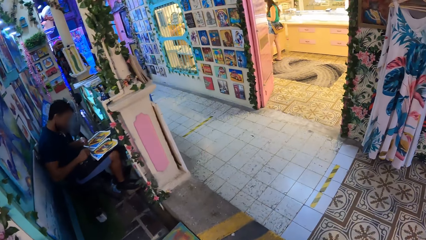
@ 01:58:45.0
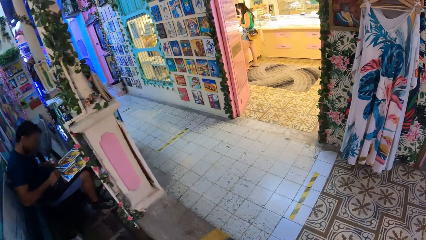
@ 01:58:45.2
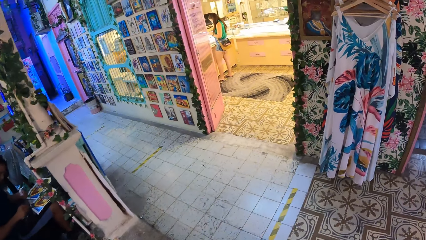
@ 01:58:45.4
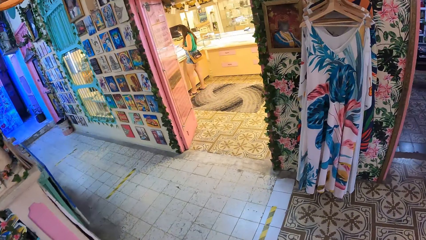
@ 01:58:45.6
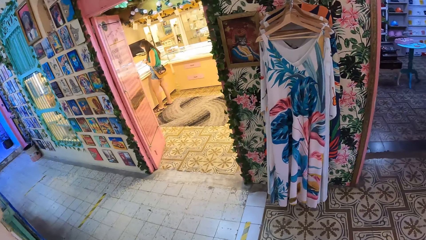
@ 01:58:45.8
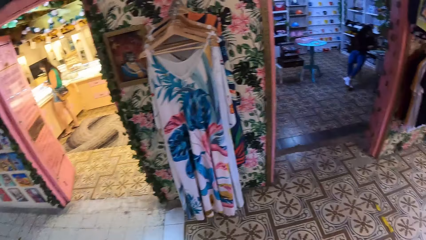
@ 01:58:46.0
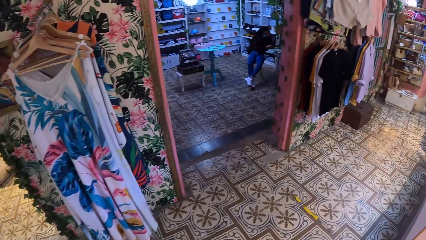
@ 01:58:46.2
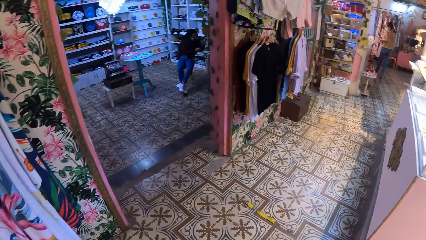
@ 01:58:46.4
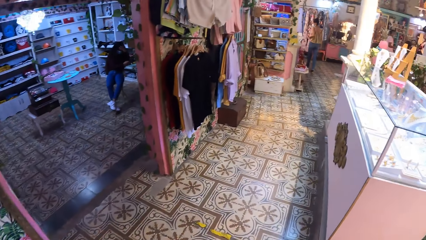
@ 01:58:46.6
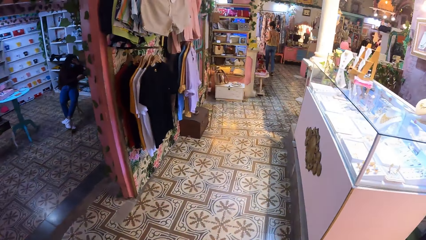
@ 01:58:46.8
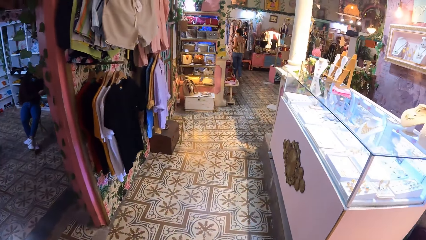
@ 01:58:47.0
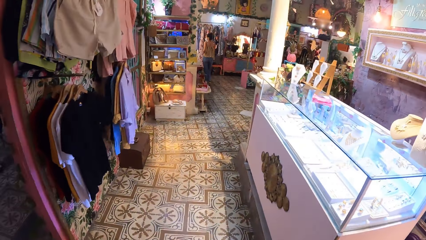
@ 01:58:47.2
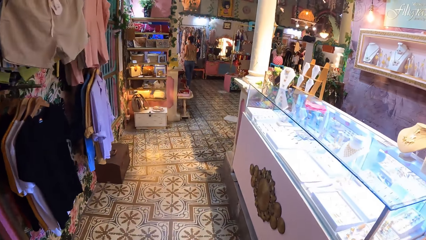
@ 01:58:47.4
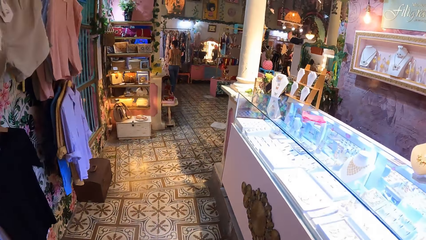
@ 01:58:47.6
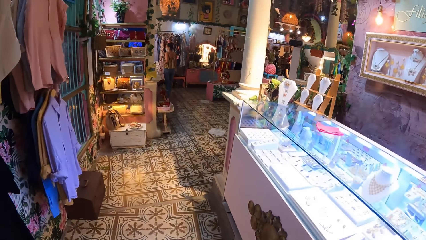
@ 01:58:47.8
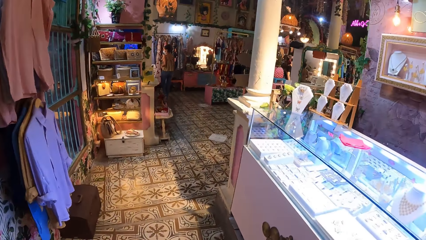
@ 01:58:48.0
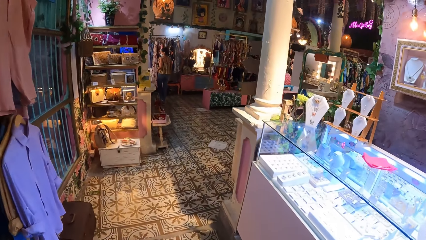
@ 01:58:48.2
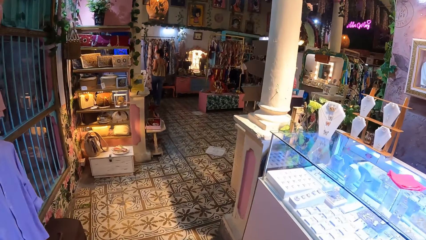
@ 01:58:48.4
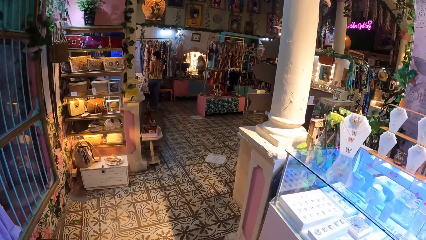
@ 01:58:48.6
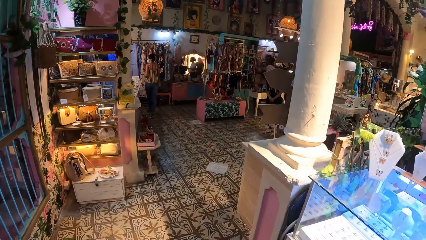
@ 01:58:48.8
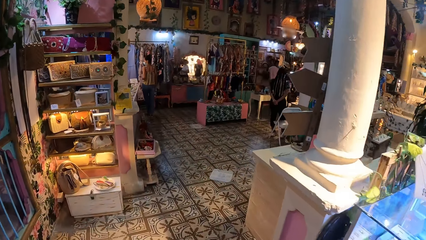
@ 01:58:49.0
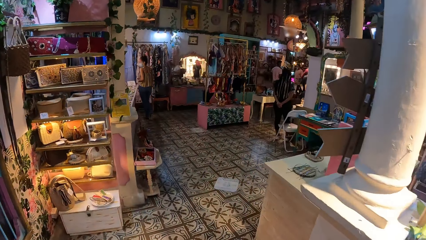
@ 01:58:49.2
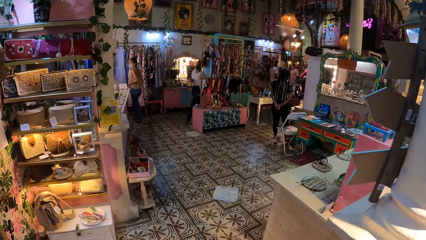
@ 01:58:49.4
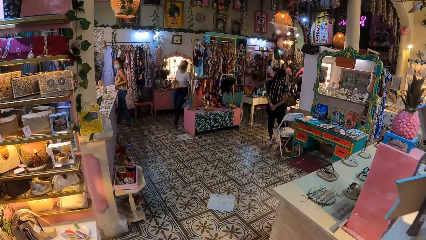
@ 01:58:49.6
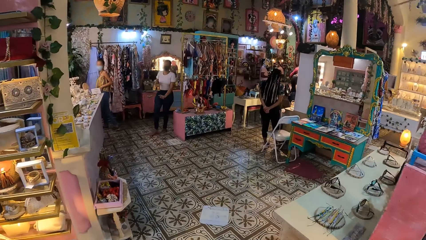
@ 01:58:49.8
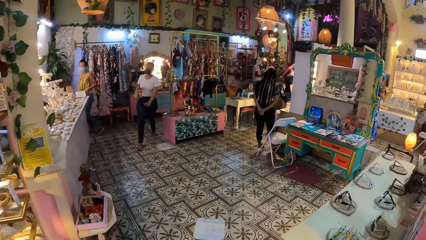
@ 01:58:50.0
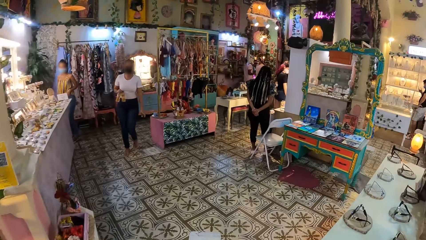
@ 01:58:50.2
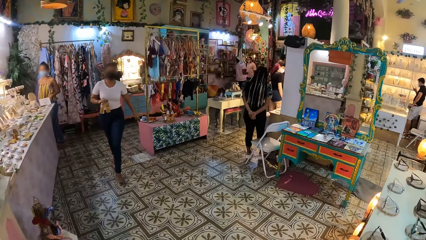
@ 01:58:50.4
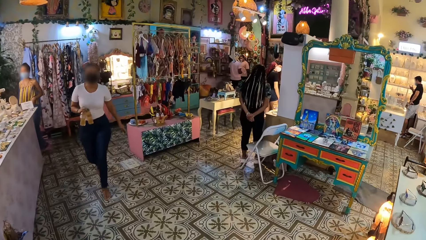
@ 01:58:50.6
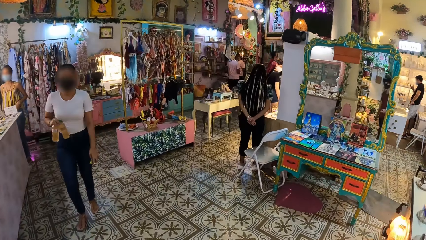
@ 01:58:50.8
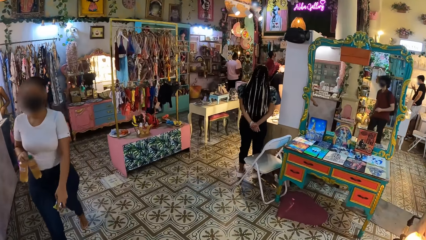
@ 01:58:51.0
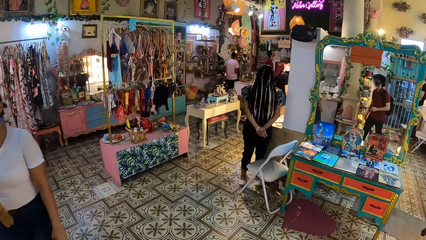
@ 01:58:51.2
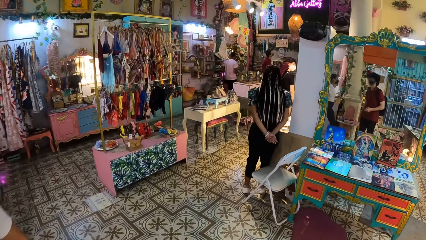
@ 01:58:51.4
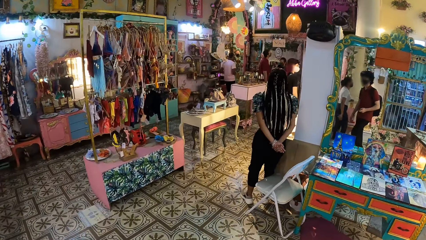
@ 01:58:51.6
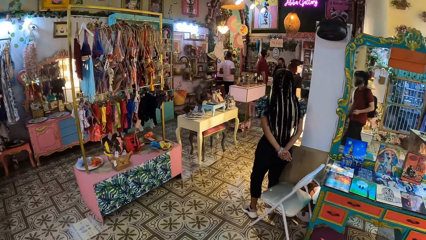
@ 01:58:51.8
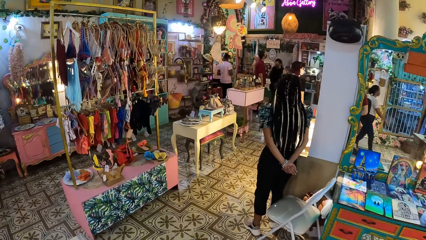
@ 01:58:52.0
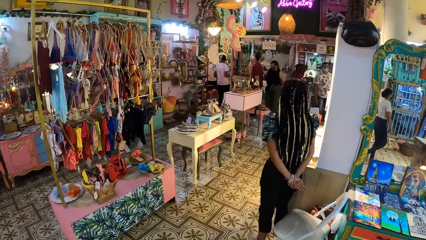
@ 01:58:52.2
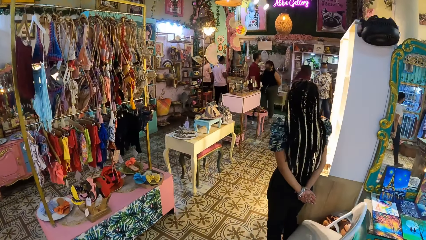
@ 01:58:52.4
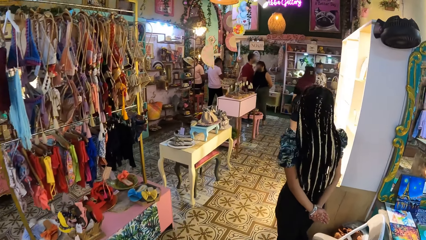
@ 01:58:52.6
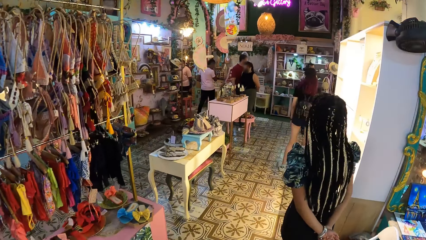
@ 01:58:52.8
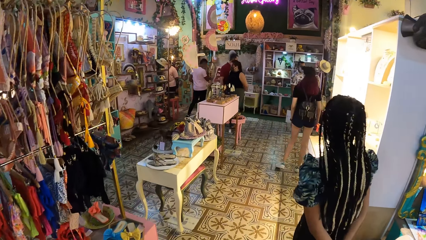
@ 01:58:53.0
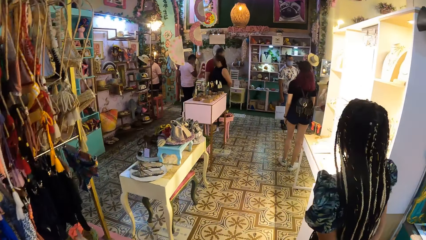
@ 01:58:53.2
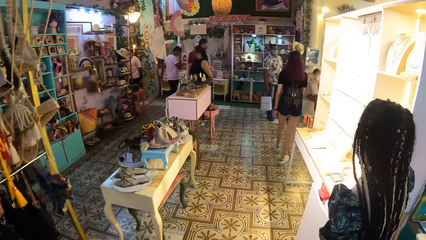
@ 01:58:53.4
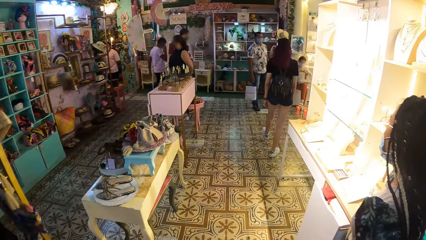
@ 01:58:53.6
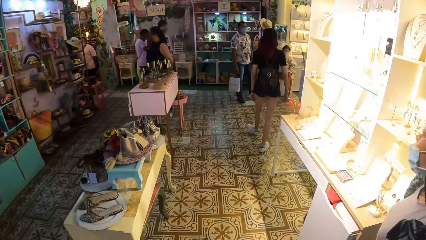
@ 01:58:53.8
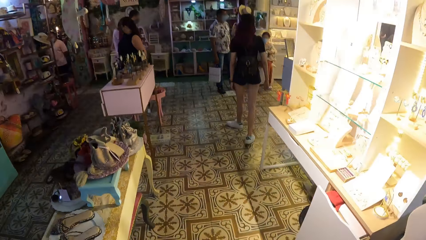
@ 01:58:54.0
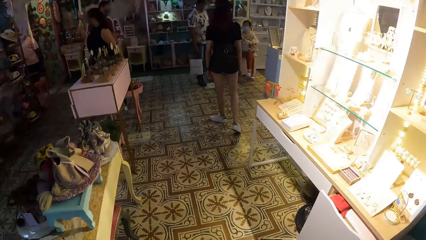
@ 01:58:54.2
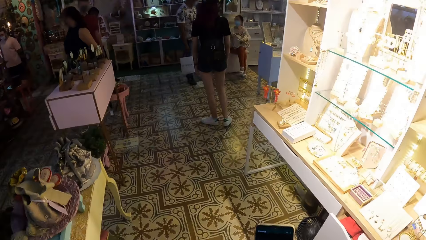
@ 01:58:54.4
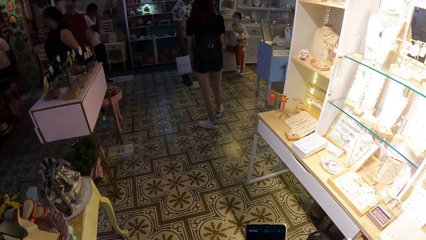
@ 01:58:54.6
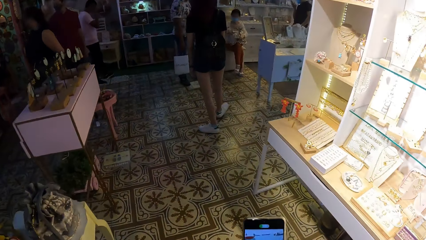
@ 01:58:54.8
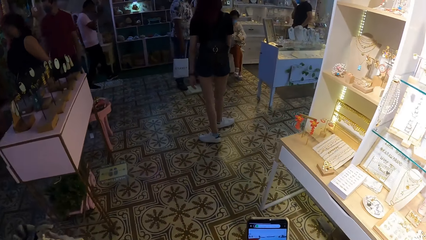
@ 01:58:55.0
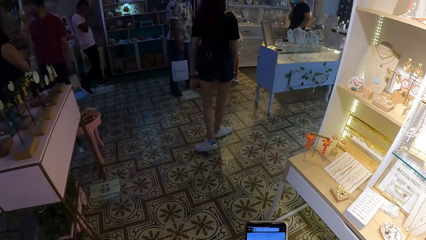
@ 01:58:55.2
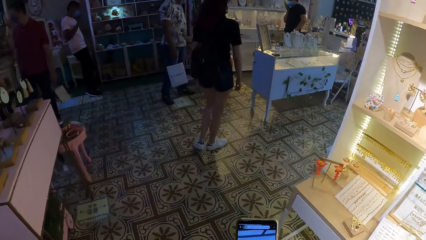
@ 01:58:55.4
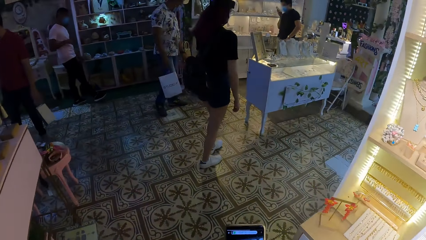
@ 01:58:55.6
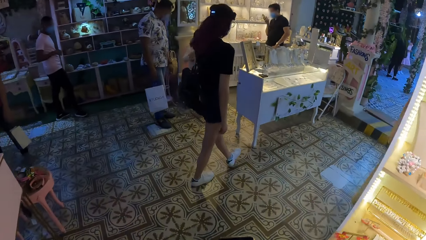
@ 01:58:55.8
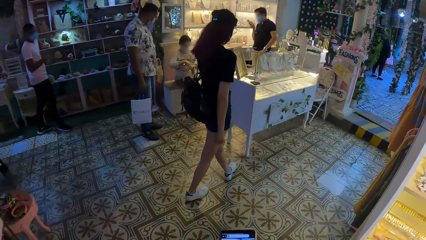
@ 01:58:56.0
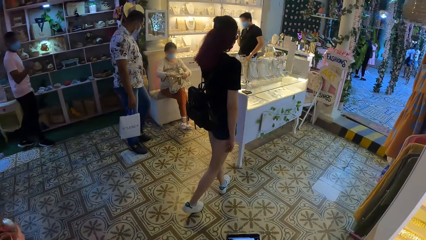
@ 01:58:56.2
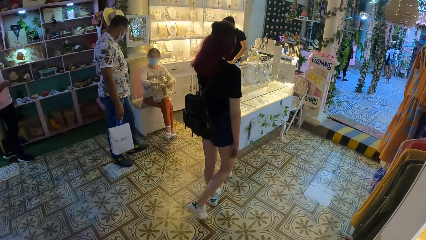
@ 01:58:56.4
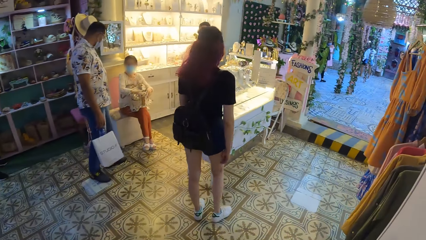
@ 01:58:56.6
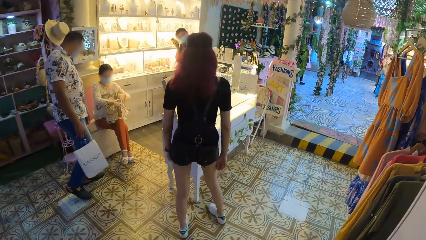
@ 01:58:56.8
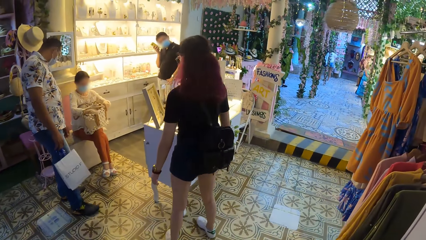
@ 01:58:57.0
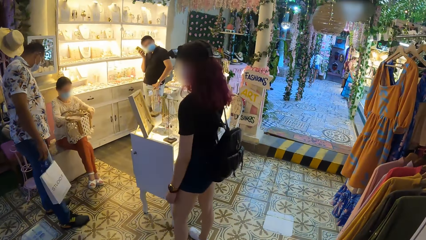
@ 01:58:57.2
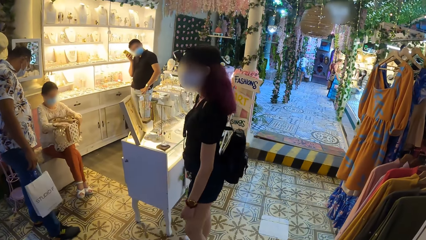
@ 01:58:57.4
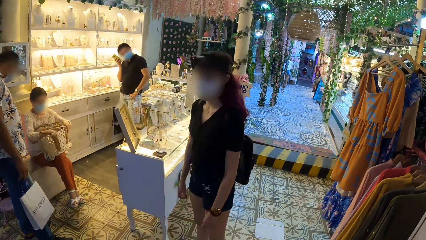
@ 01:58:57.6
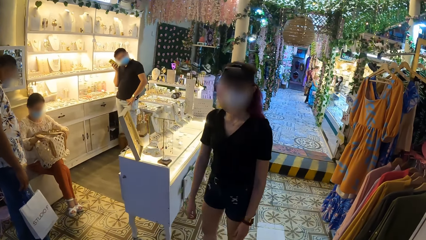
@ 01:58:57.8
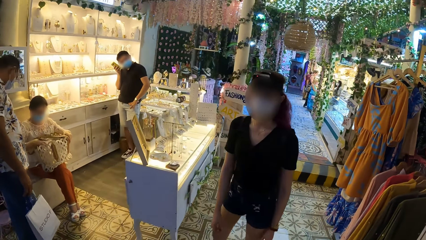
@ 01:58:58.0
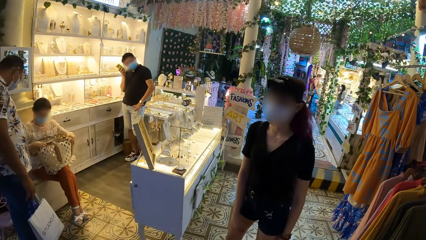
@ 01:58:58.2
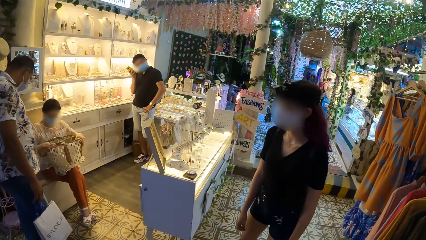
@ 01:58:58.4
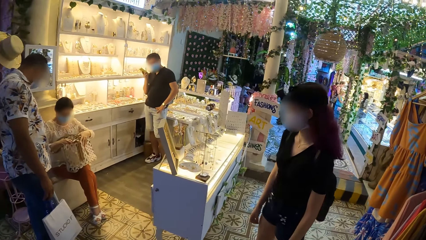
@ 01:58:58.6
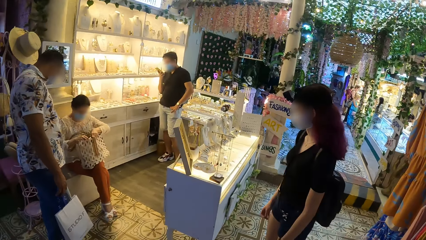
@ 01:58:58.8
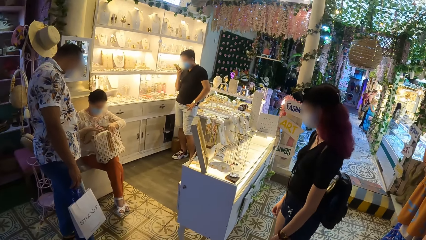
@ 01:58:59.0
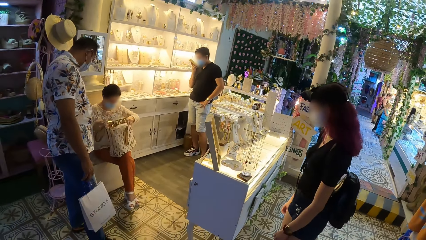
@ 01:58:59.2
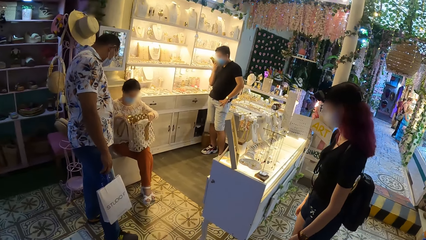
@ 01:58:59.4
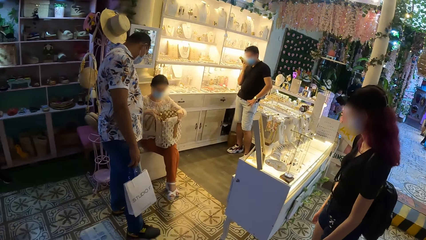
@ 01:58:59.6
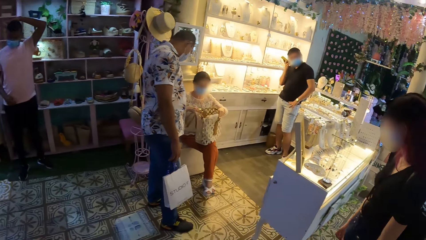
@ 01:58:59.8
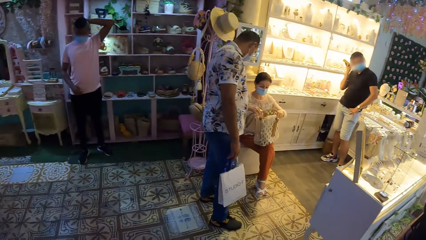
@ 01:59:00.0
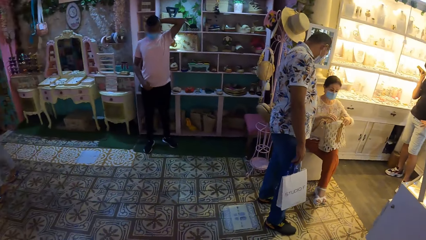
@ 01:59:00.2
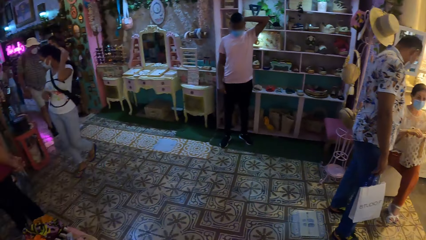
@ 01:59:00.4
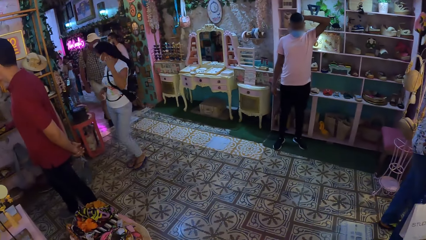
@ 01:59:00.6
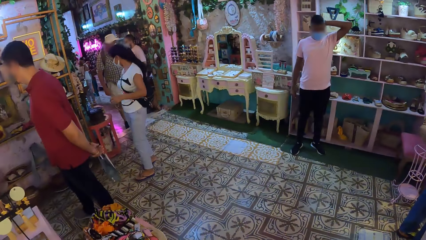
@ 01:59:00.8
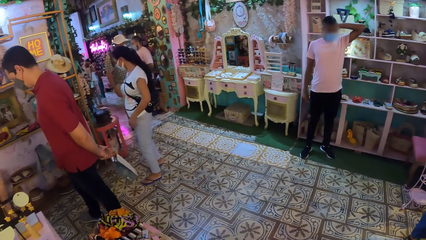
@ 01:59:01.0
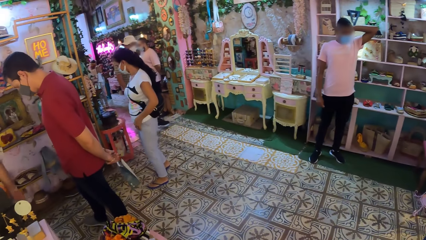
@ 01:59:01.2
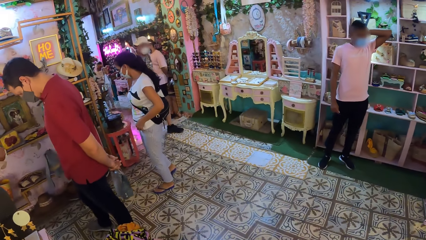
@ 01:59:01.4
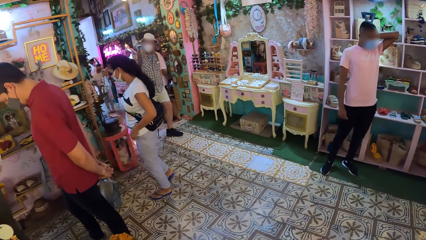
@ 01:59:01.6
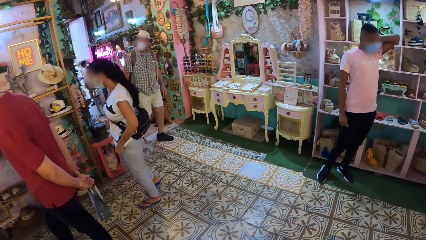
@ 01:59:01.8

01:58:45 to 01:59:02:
The camera wearer walks in a house. They walk over the pavement. They walk past a woman. They walk past another woman.
